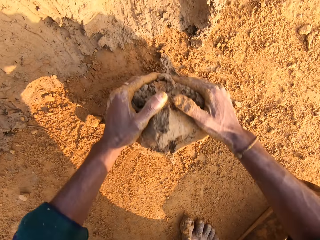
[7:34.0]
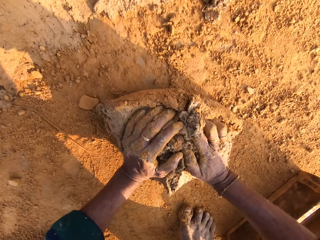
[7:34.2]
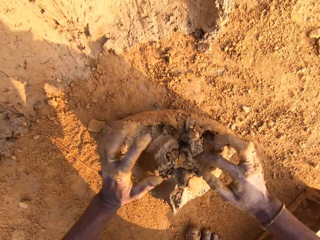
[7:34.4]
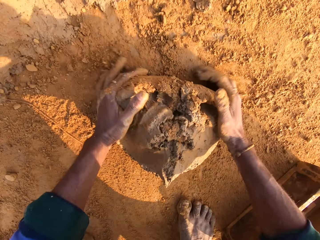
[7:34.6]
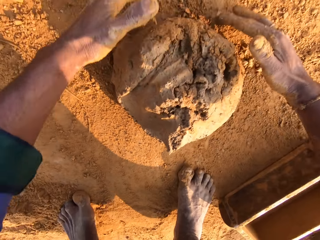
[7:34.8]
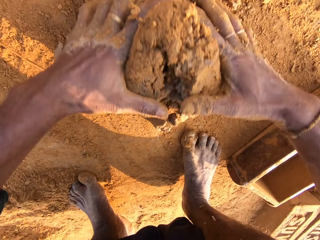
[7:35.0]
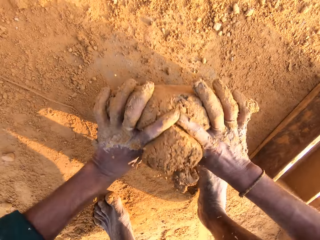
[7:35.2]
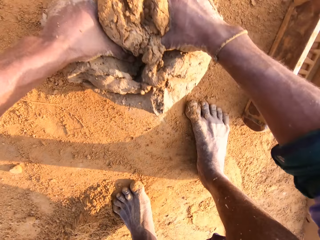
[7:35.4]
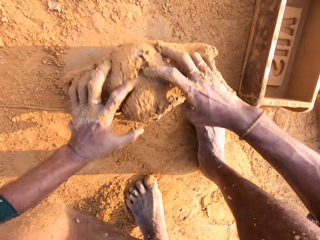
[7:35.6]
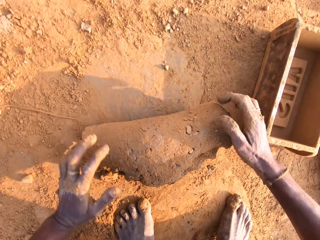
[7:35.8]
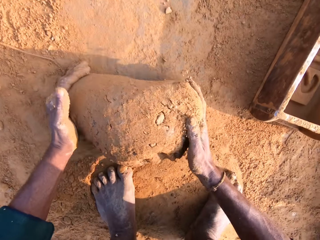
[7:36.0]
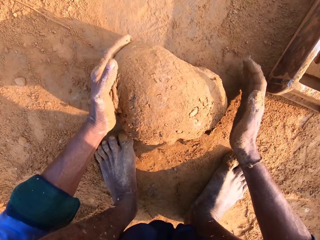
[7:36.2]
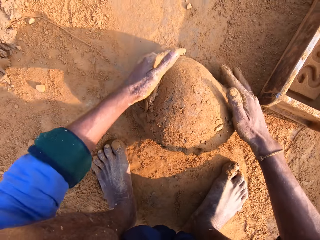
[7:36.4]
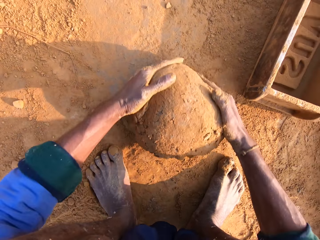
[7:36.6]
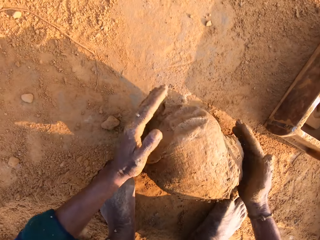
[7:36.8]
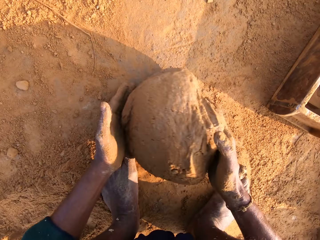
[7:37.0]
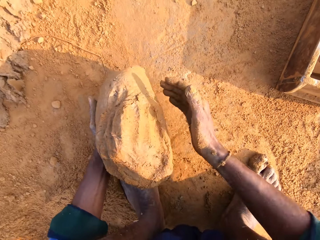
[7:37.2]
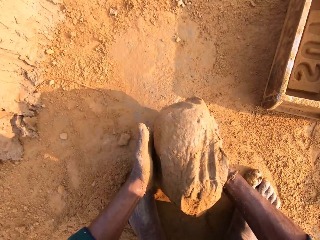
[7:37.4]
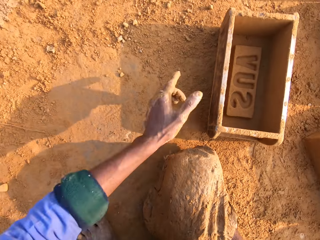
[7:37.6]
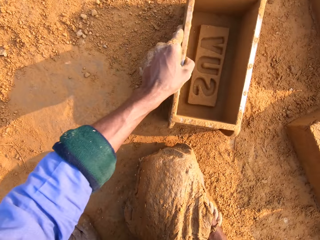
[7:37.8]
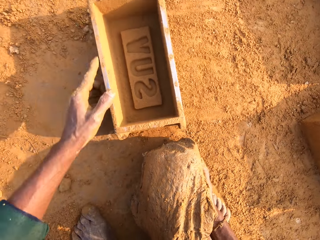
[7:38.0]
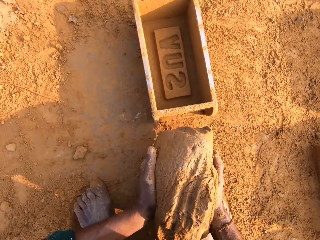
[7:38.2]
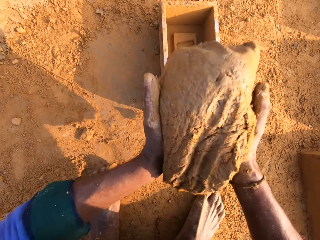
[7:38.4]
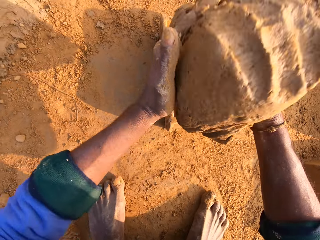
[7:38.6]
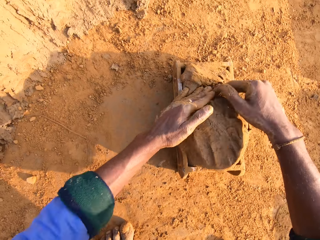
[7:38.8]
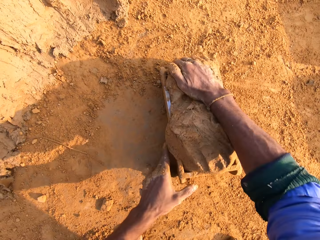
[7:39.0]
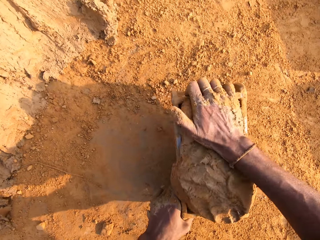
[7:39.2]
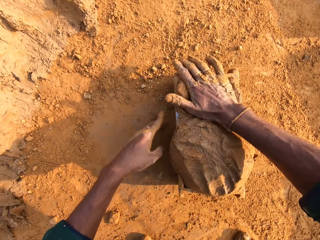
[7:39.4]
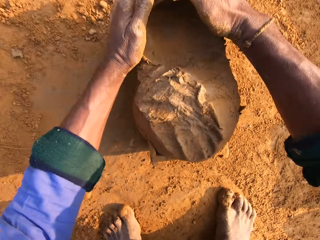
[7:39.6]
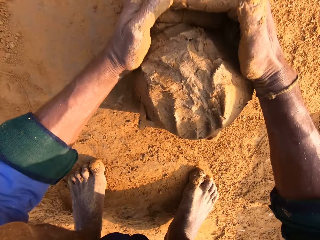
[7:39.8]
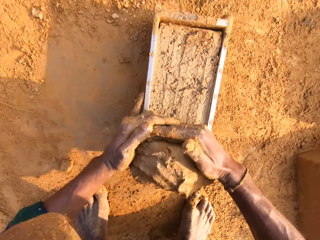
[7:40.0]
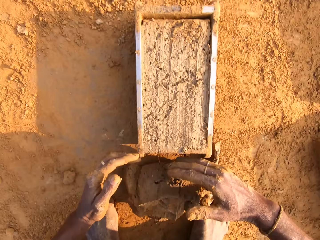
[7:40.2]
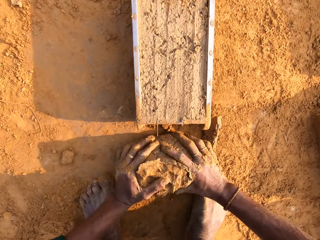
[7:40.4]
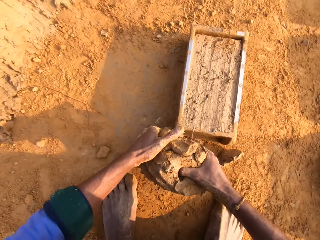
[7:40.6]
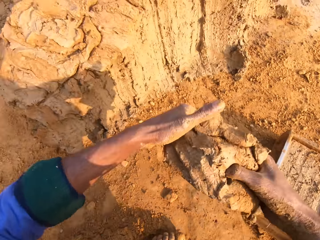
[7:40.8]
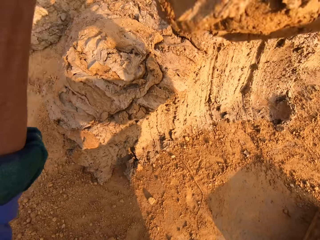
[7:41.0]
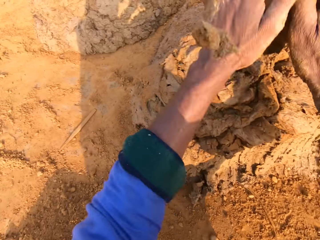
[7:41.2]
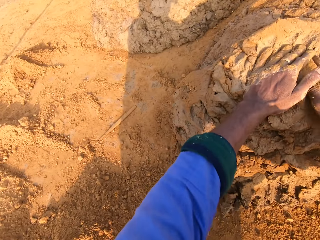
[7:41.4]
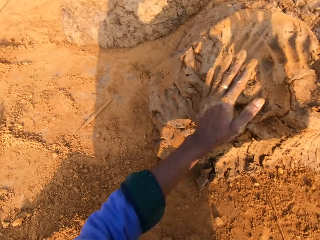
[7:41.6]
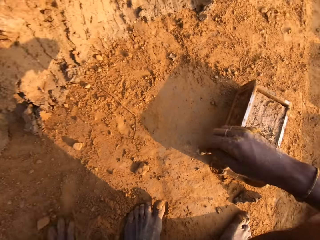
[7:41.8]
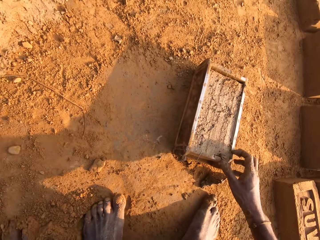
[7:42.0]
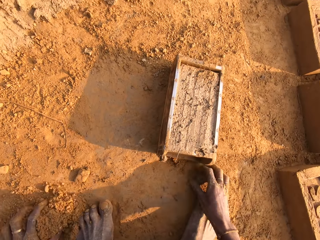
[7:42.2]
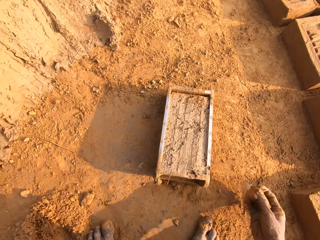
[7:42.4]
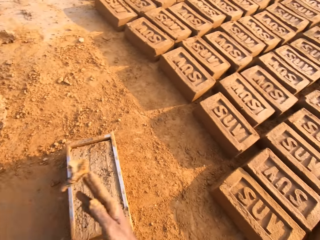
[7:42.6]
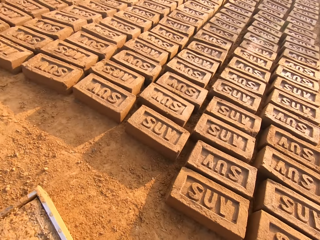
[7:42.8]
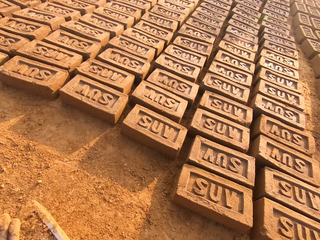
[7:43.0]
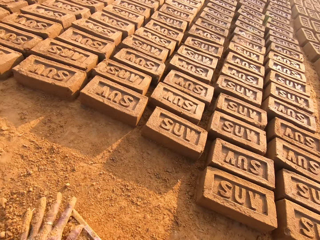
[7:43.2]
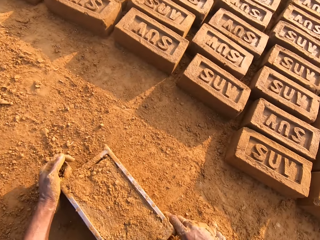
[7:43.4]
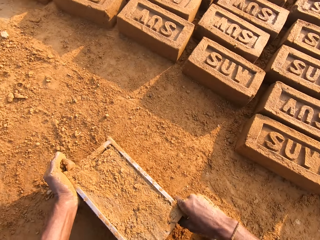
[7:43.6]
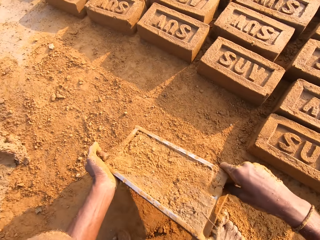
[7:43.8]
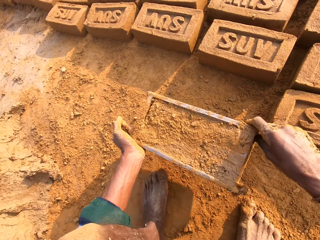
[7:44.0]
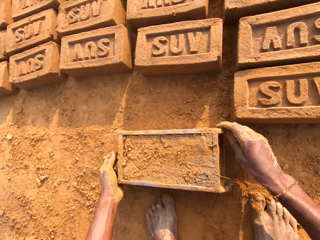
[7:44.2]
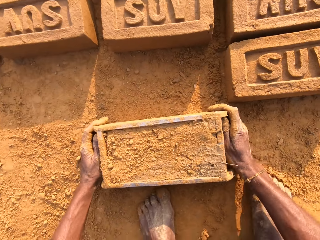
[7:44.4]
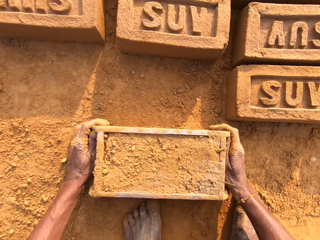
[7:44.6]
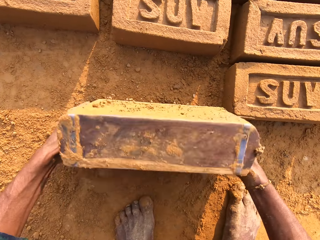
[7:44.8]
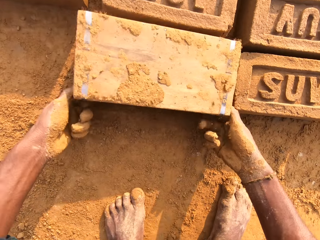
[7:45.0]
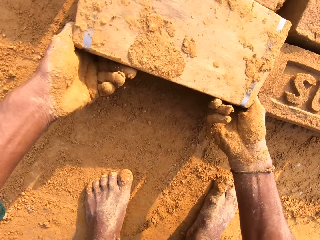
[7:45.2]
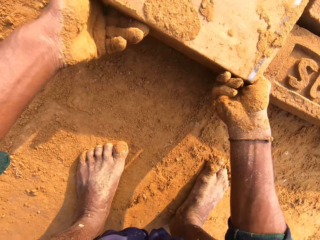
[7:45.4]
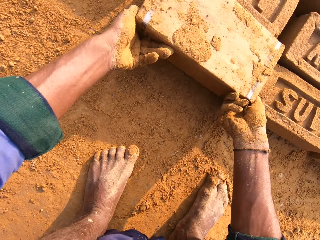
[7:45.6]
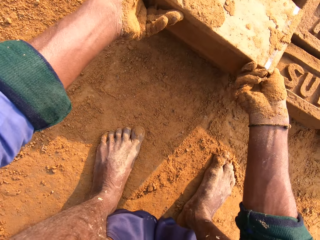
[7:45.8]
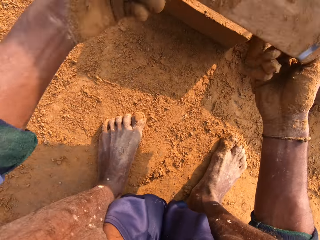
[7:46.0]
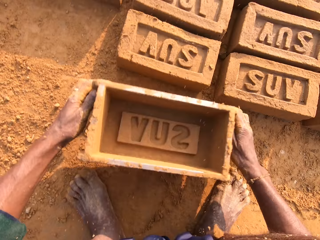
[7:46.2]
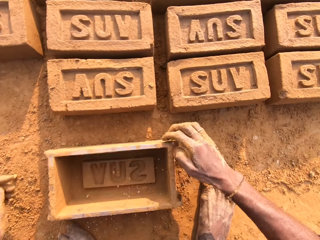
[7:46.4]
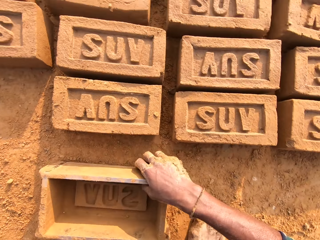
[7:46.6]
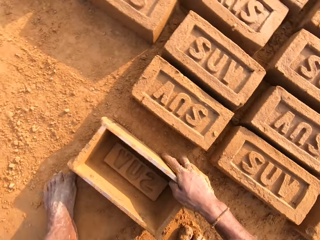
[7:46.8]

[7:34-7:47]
The camera wearer rolls the molding clay on the ground. They carry the clay with the right hand. They pull the brick mold closer with the left hand. They put the molding clay in the brick mold. They remove the extra molding clay from the brick mold. They pick the excess clay with both hands. They drop the excess clay on the ground. They pick the soil with the left hand. They pour the soil on the clay. They carry the brick mold with both hands. They drop the brick mold on the ground. They drop the brick on the ground. They carry the brick mold with both hands. They flip the brick mold on the ground. They drop the brick mold on the ground.

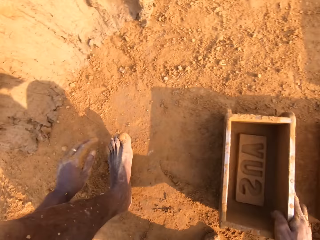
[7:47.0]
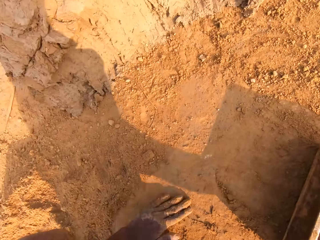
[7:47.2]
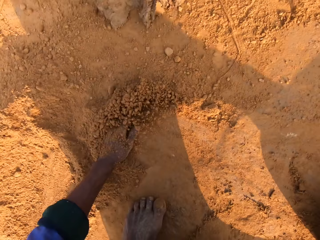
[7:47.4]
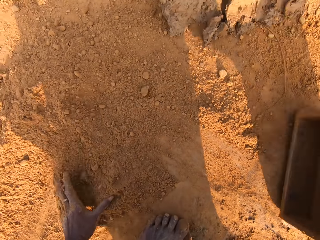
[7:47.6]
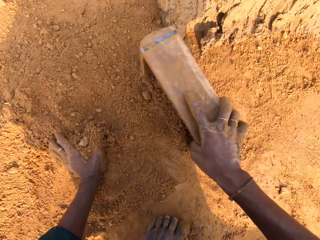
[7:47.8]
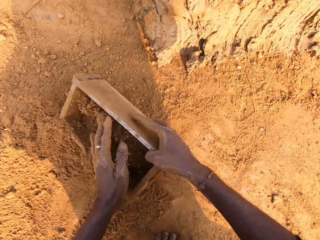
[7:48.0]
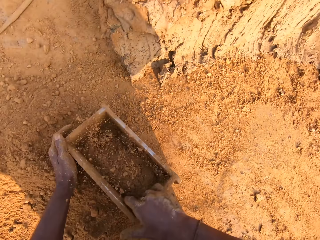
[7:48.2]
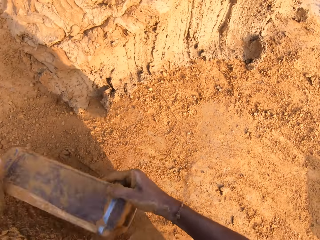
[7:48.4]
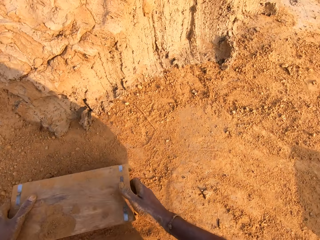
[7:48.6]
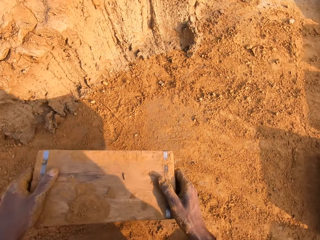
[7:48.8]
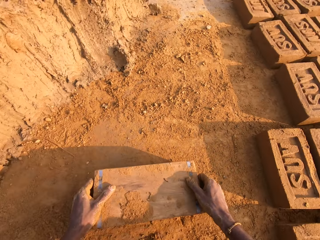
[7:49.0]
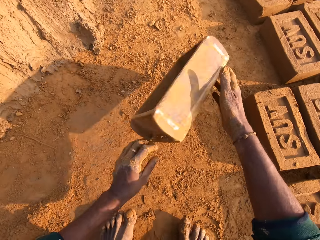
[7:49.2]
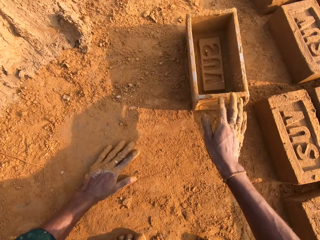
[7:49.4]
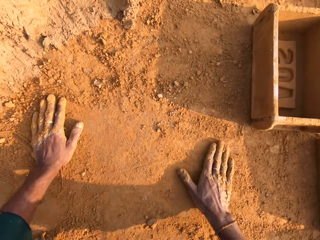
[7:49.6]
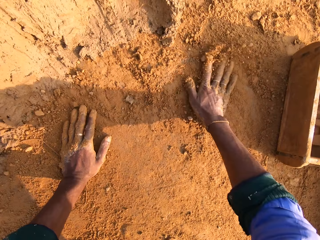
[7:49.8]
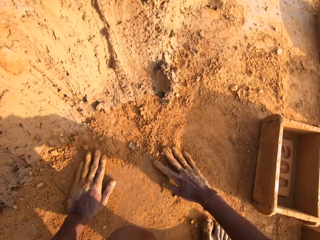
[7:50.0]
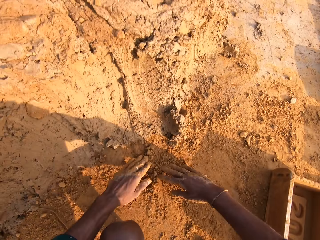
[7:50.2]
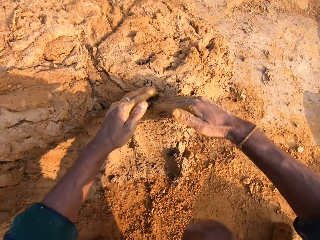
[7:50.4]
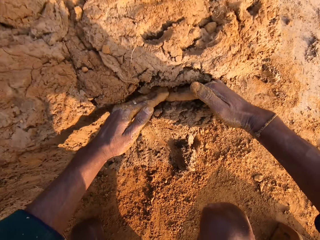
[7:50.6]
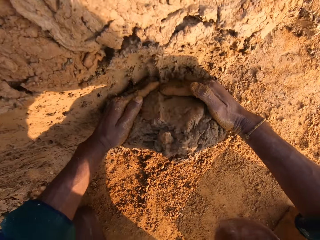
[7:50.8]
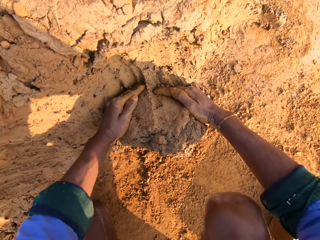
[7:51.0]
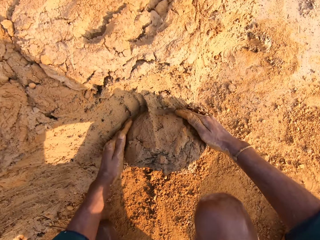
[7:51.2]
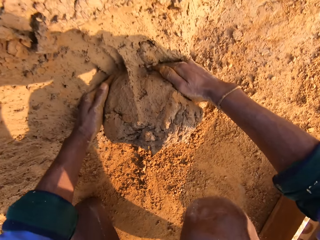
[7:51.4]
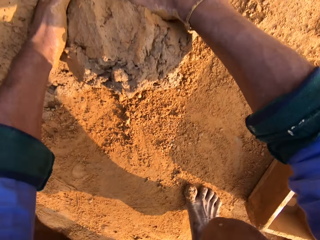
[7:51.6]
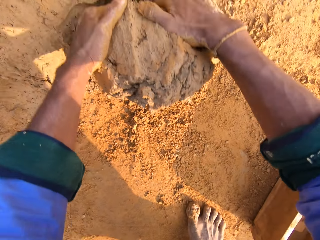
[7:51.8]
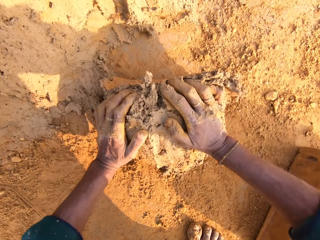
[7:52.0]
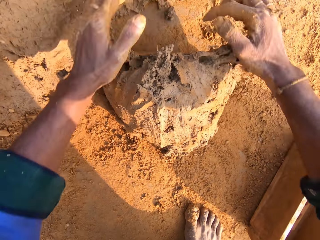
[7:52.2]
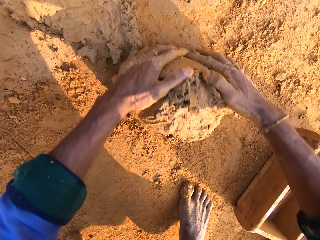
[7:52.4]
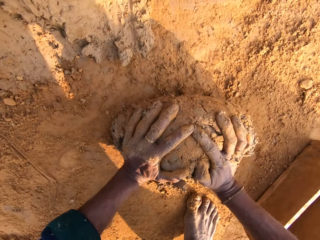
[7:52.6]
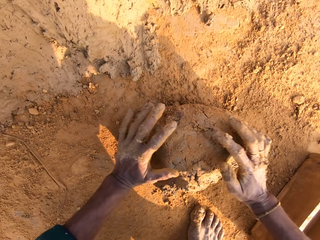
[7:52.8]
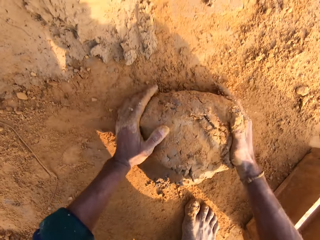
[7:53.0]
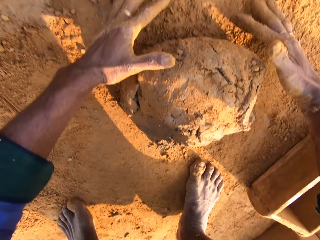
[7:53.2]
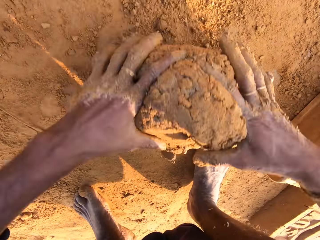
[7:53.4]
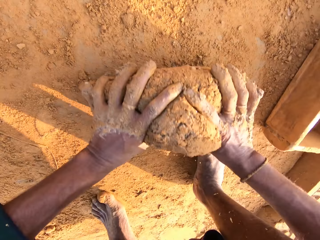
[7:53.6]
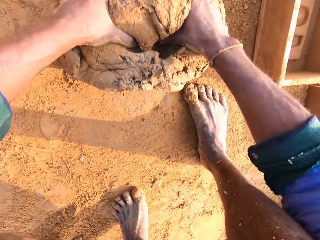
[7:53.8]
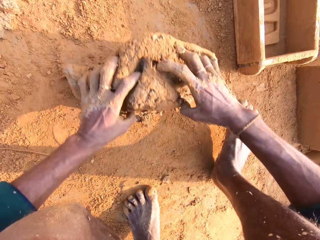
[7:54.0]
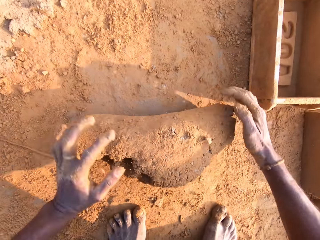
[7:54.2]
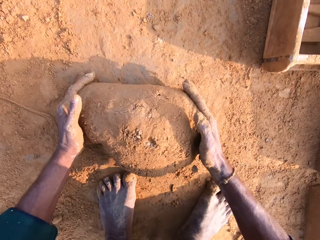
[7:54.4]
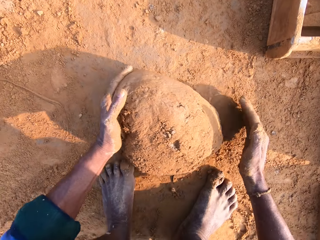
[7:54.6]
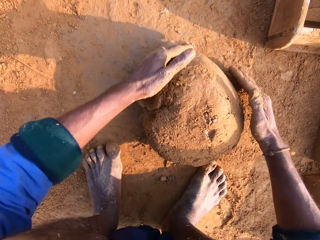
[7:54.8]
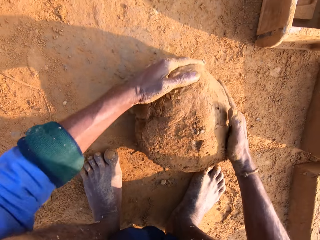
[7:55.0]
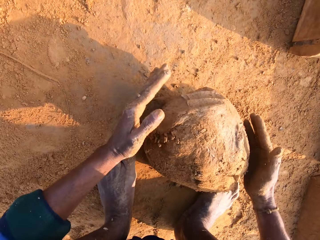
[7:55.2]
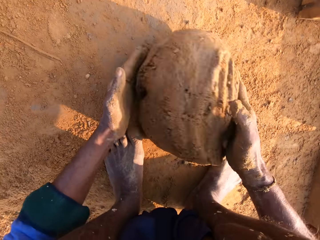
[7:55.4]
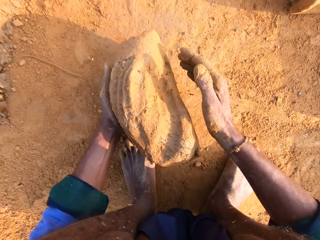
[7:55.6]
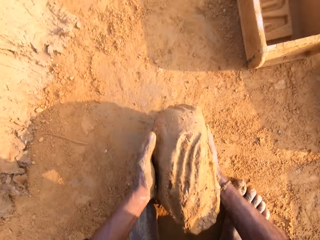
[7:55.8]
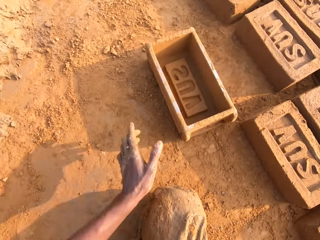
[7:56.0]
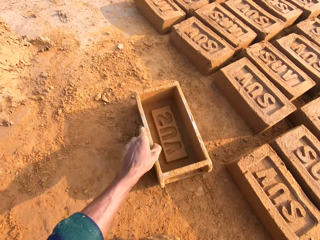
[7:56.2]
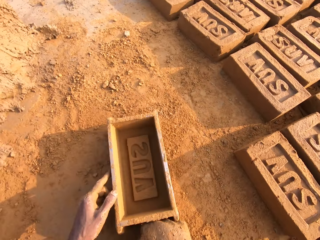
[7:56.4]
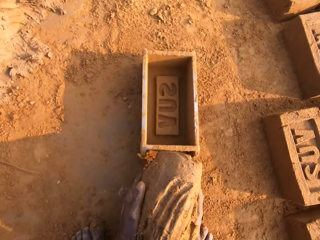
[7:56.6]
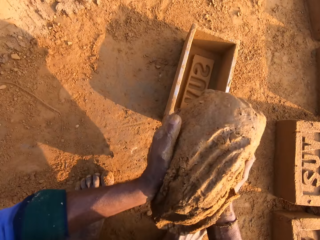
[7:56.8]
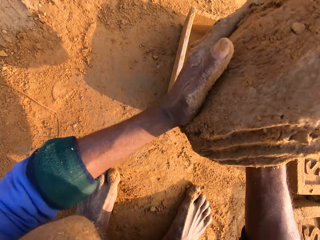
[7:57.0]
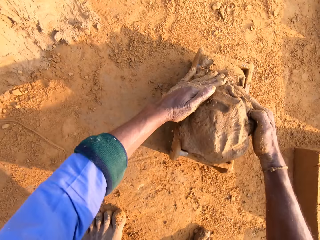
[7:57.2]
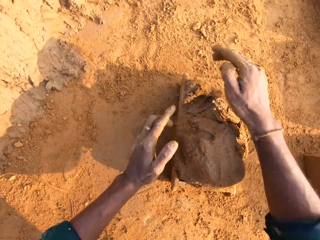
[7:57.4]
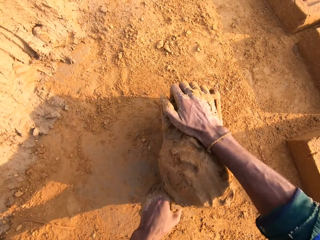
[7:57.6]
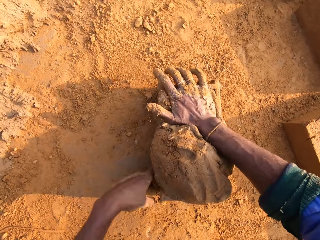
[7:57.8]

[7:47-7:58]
The camera wearer rubs the left hand on the soil. They put the soil in the brick mold. They collect soil with the brick mold. They pour the soil on the ground. They carry the brick mold with both hands. They drop the brick mold on the ground. They rub both hands on the ground. They cut the clay with both hands. They scoop the molding clay. They roll the molding clay on the ground. They carry the clay with the right hand. They pull the brick mold closer with the left hand. They drop the clay in the brick mold.
